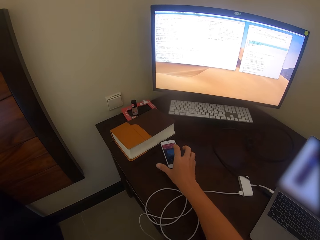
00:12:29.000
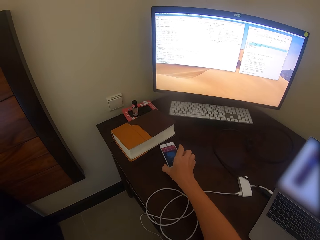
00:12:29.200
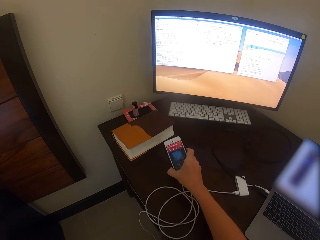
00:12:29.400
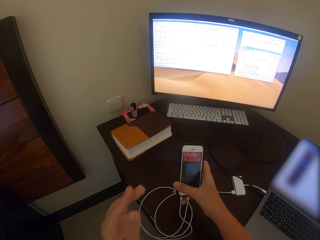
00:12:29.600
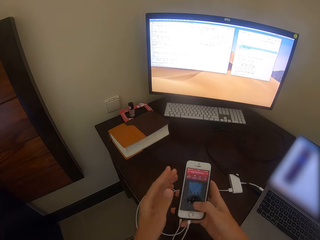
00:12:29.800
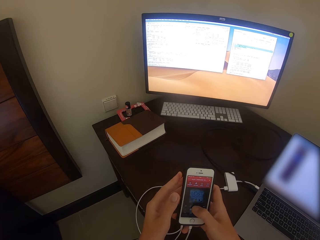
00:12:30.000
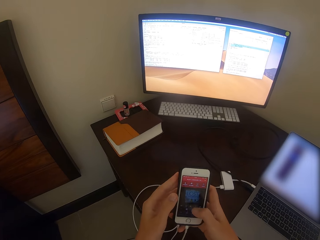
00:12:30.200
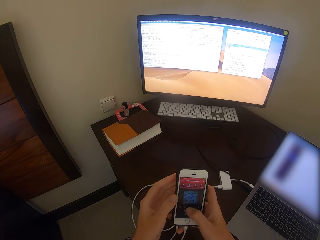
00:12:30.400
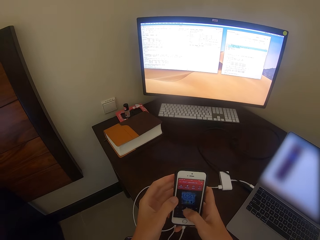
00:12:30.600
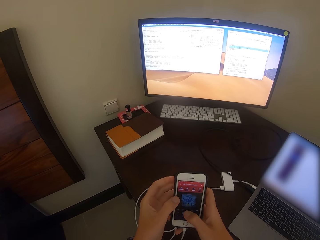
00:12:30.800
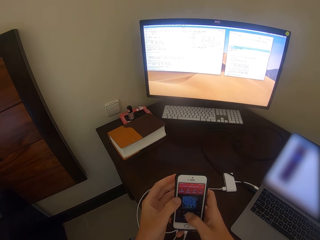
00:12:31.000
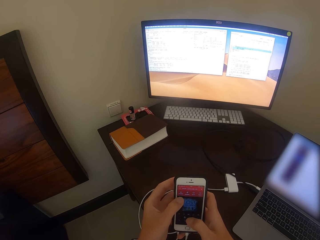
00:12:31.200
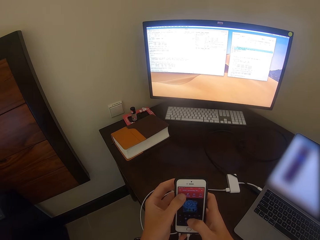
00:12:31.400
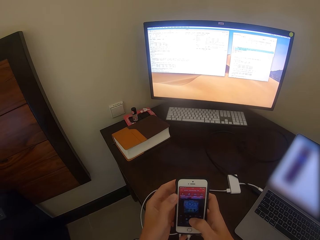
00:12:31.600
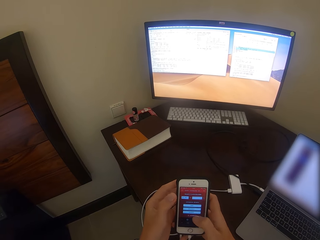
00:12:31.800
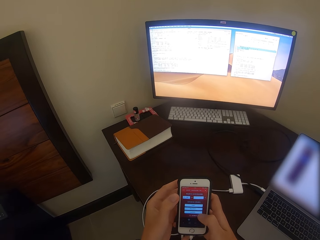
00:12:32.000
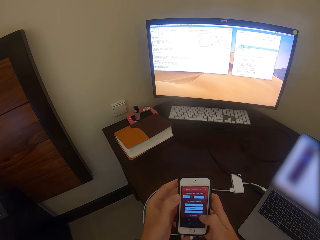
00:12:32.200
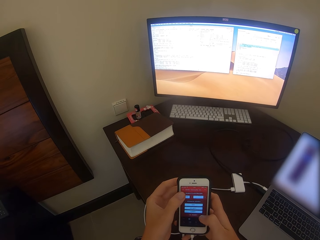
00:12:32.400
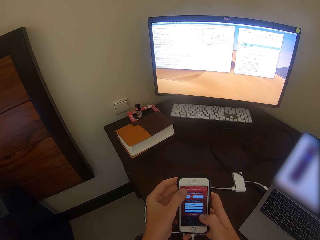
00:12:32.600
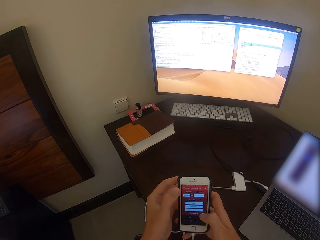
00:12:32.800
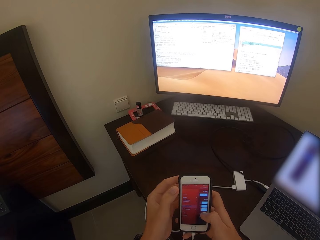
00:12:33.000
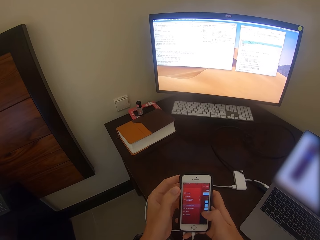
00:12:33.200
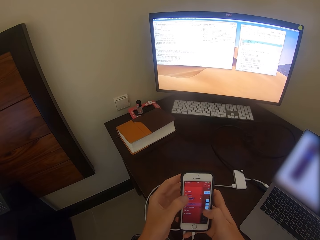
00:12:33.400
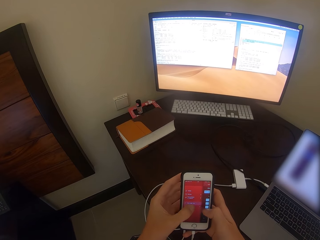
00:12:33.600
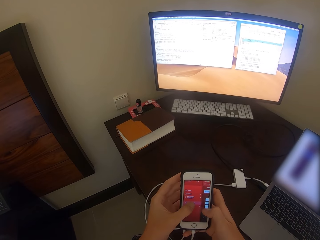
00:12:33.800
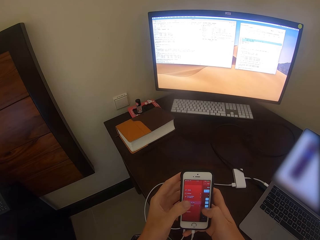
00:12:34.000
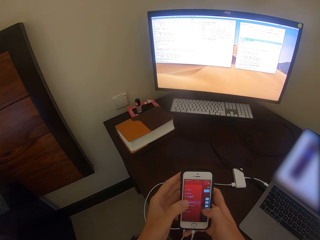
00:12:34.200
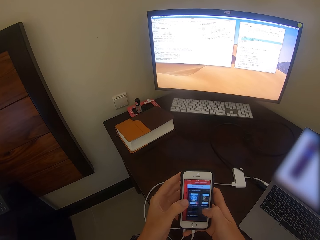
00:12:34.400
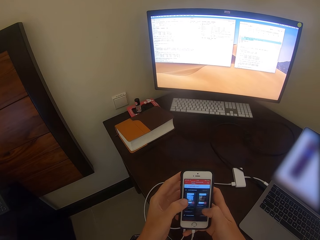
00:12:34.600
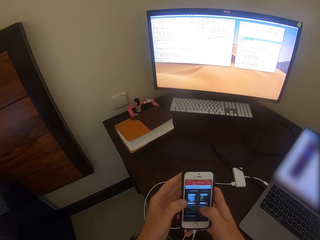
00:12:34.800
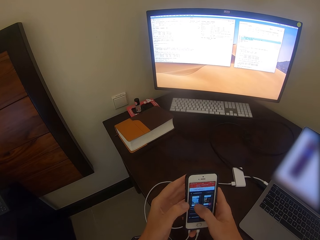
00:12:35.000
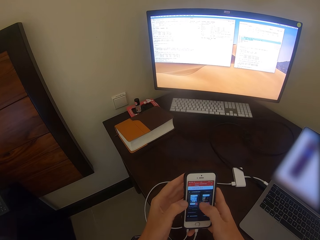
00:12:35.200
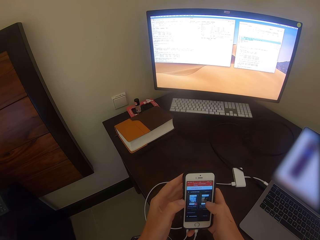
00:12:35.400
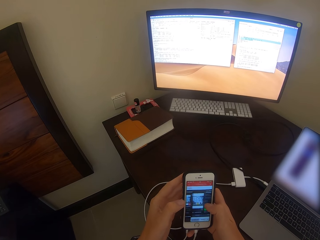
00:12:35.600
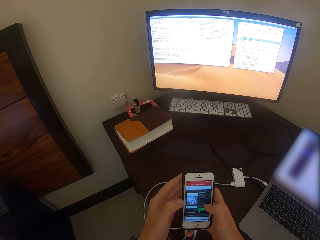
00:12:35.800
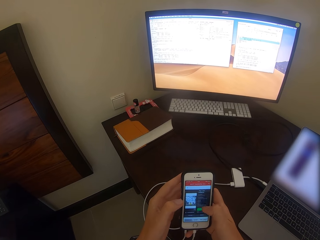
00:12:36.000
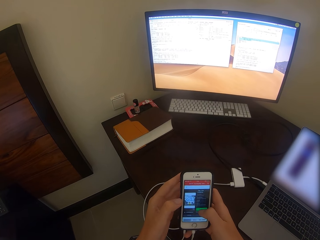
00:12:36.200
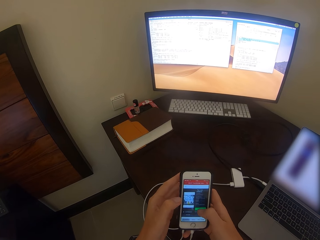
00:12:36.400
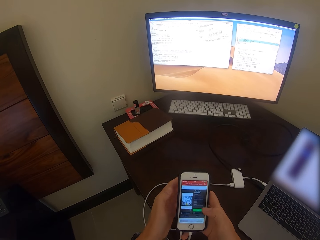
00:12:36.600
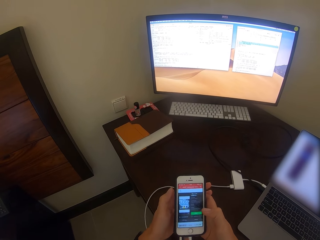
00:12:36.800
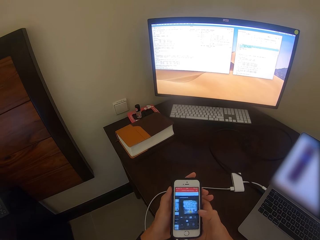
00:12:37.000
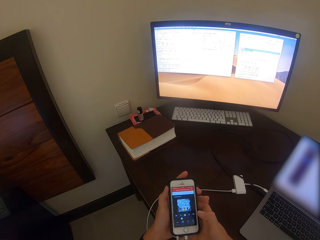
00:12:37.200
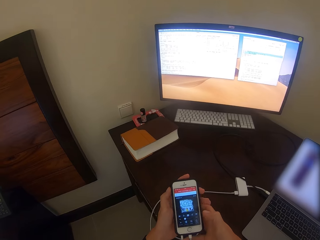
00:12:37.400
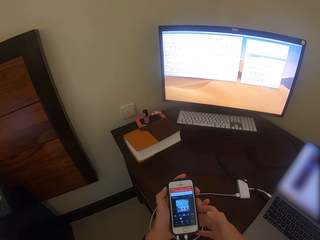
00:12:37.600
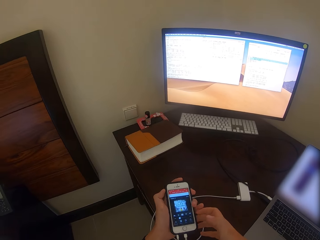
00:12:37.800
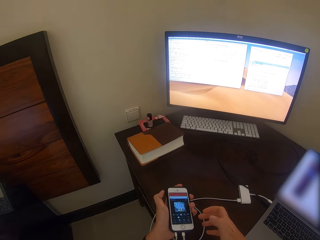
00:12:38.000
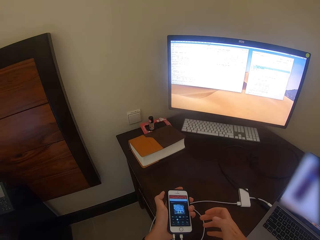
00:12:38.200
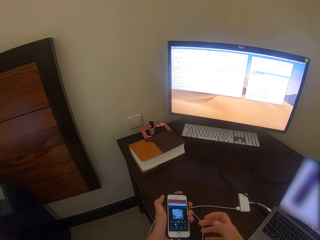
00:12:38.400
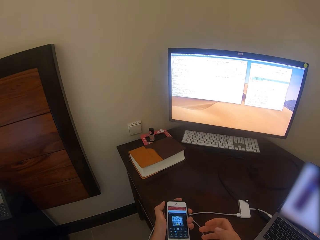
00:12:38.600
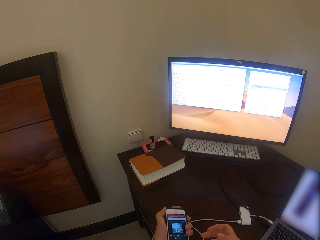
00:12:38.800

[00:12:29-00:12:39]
The camera wearer picks up the phone. They use the phone.

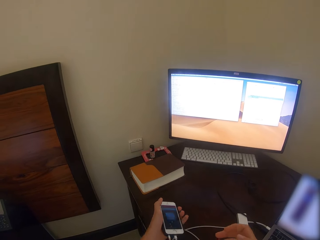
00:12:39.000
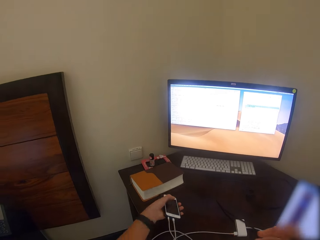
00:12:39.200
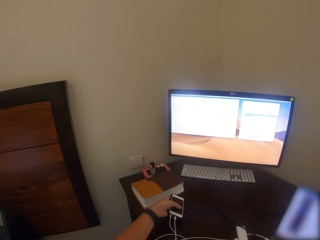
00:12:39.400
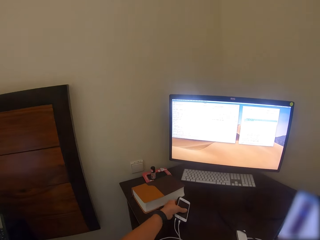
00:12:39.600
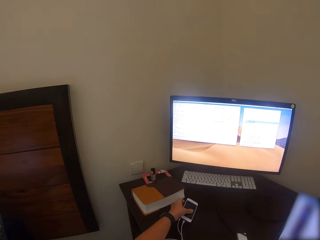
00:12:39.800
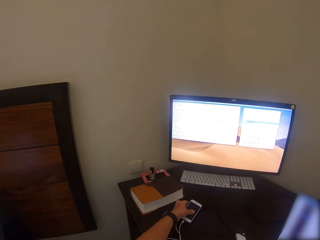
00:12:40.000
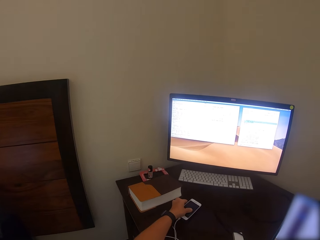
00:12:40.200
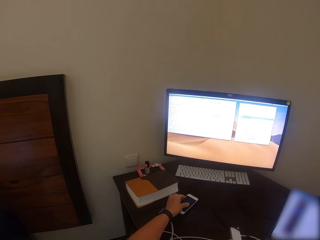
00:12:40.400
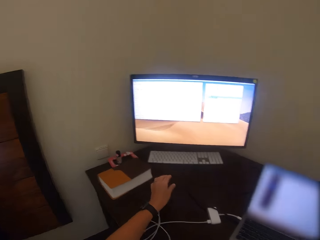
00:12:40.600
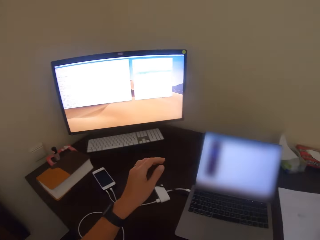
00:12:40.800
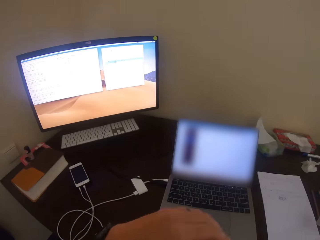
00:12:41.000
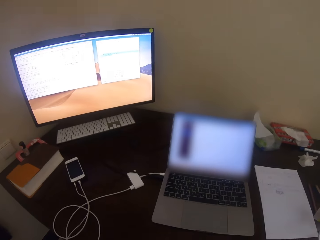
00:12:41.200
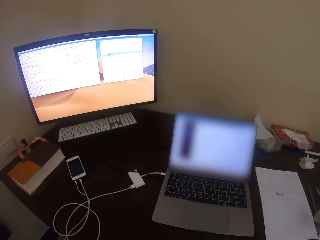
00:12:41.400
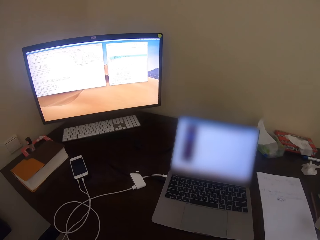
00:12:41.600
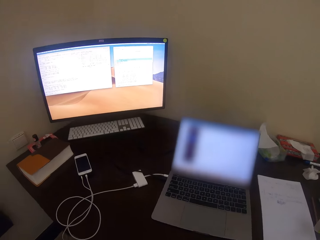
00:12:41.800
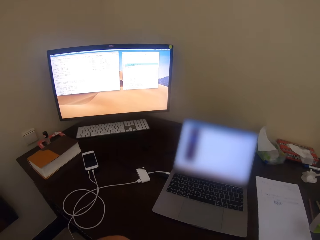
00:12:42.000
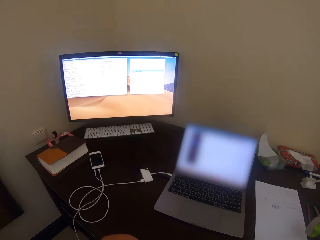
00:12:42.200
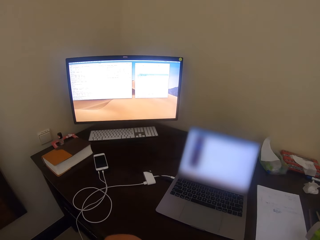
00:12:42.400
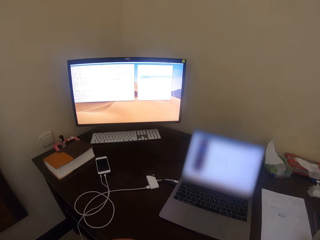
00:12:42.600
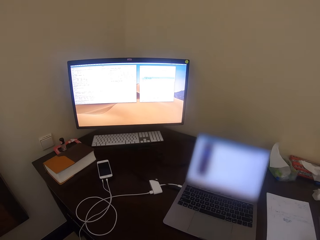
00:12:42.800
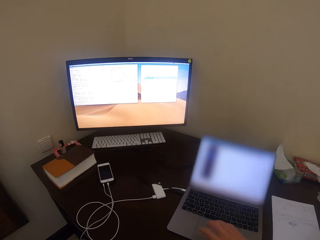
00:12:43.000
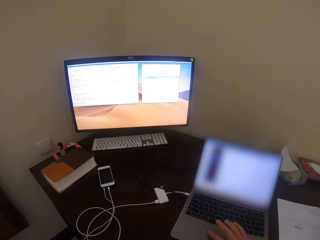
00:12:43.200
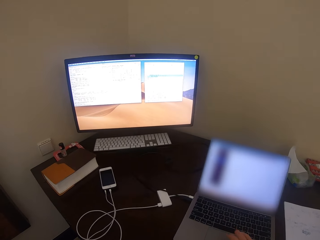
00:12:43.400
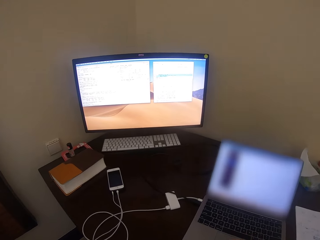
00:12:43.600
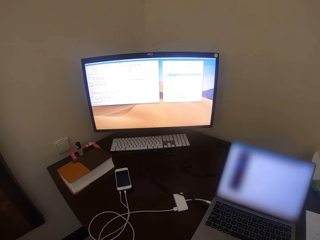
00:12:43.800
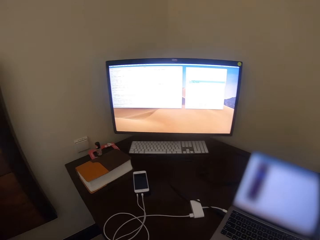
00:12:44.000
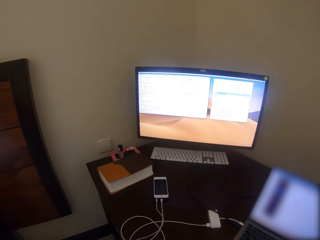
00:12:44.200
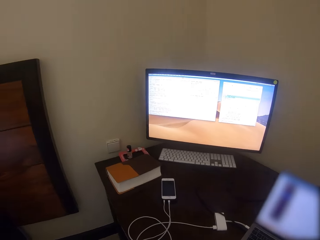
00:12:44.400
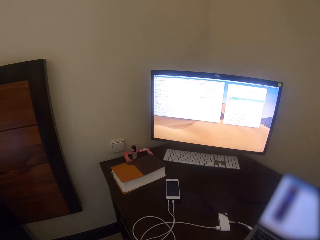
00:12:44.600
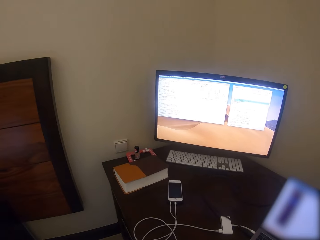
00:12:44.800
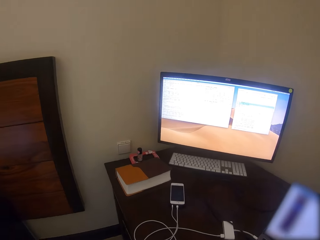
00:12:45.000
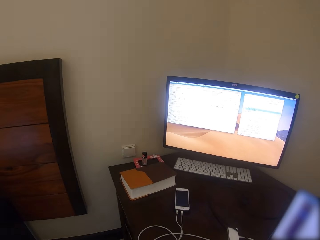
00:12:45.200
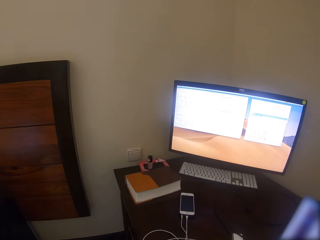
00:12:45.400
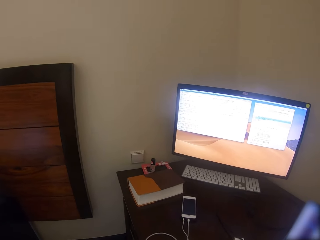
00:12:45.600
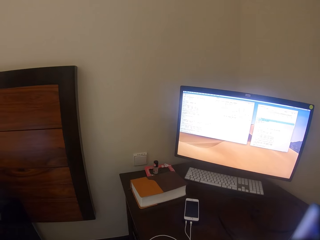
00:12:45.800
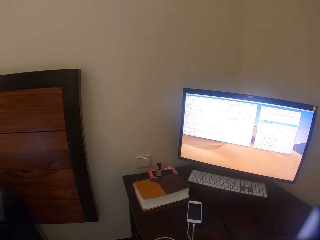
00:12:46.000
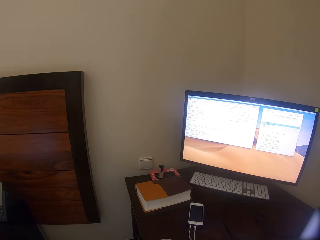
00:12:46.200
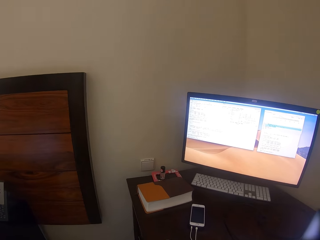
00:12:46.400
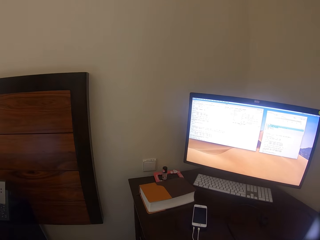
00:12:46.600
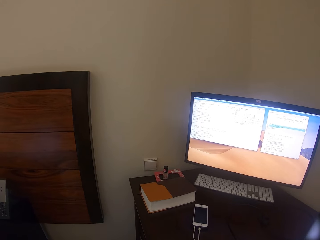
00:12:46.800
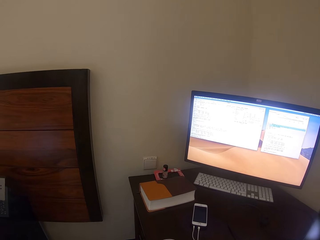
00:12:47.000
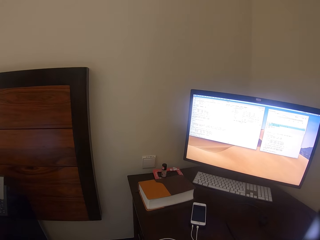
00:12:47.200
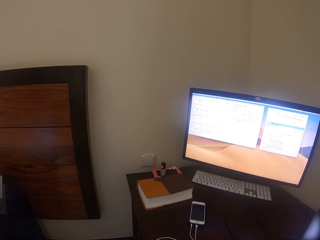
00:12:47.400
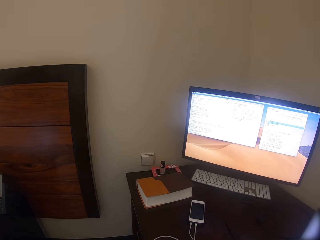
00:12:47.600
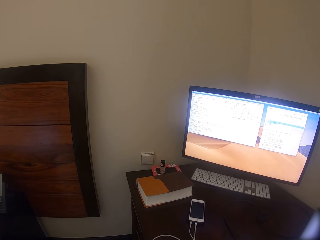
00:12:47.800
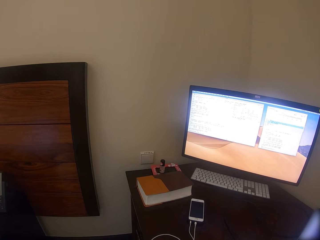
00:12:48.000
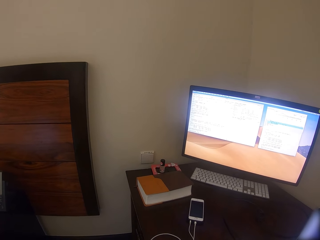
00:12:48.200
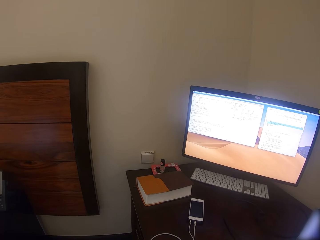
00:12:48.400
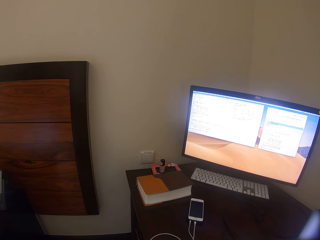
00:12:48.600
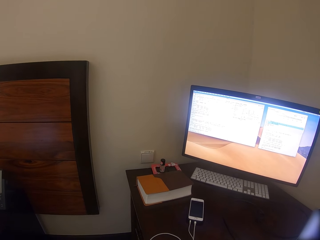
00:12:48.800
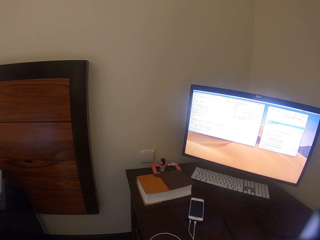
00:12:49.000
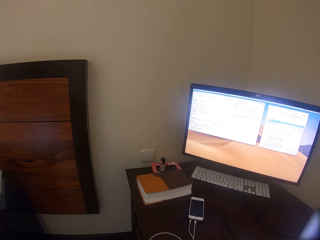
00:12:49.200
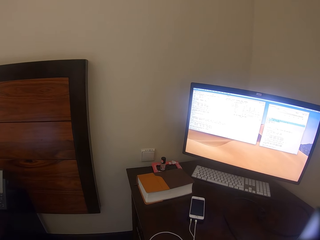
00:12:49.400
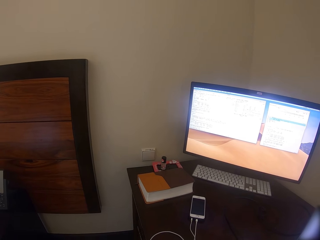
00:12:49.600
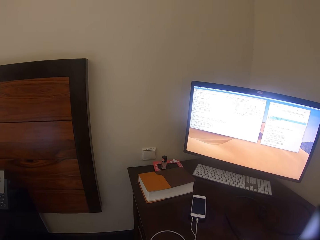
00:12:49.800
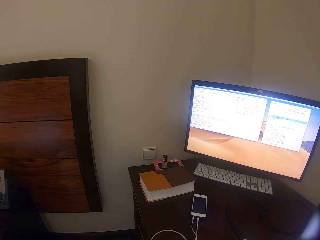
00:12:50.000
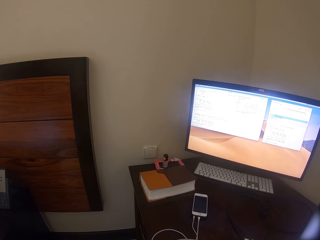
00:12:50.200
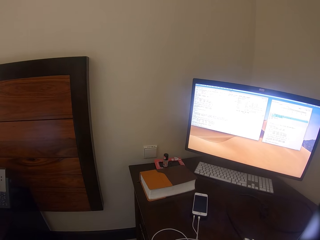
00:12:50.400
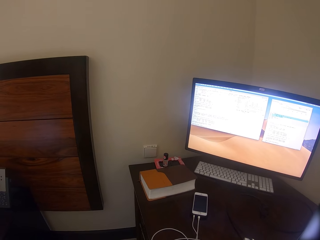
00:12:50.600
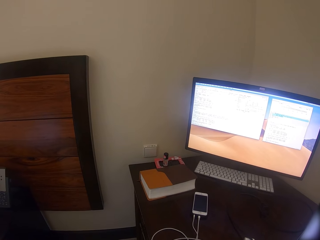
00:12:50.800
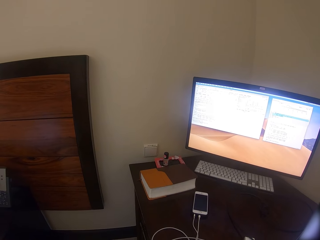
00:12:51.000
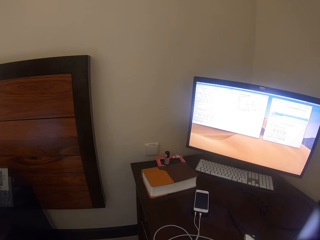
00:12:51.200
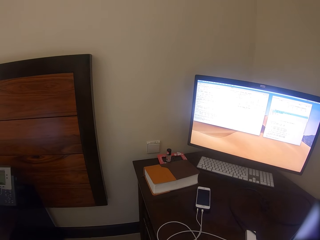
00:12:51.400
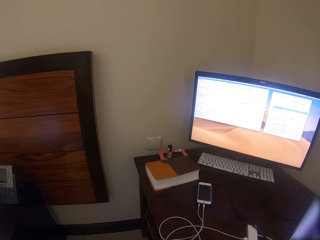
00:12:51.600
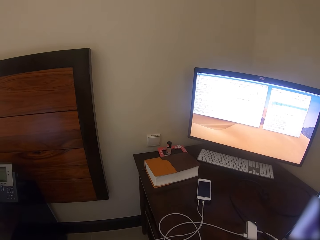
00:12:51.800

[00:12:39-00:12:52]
The camera wearer drops the phone. They put the phone on the table. They look around. They use the laptop. They look around.
